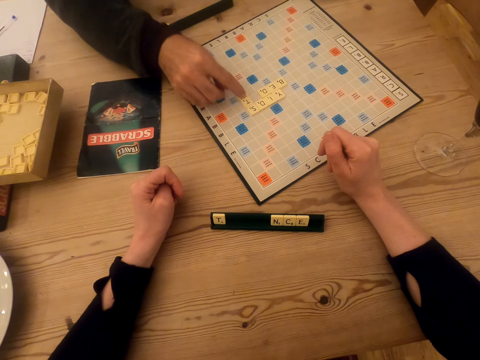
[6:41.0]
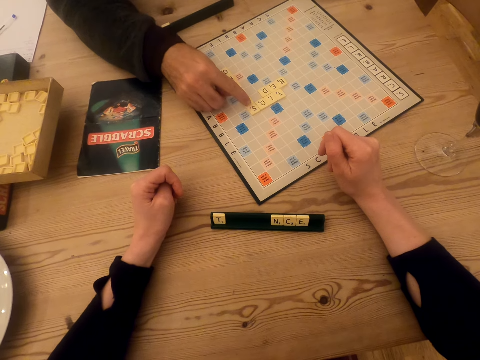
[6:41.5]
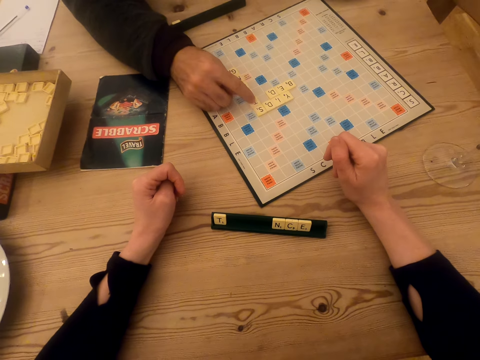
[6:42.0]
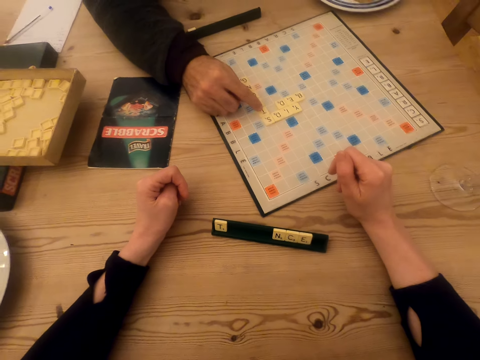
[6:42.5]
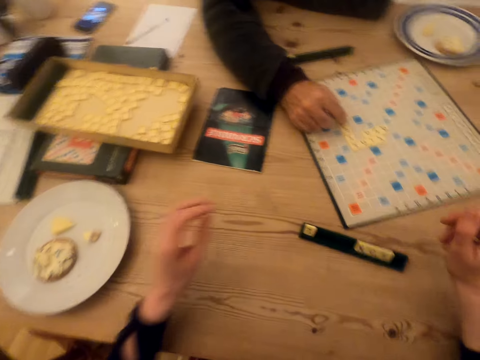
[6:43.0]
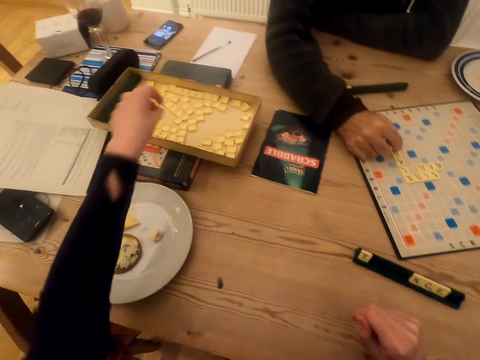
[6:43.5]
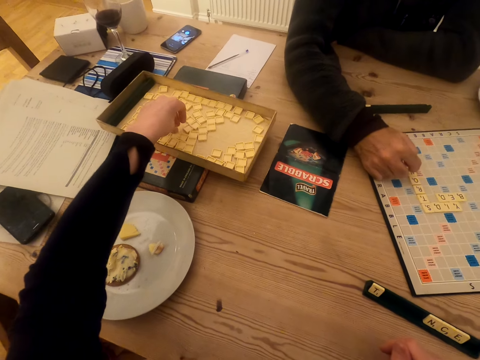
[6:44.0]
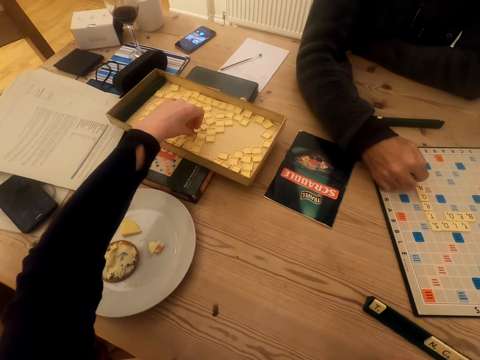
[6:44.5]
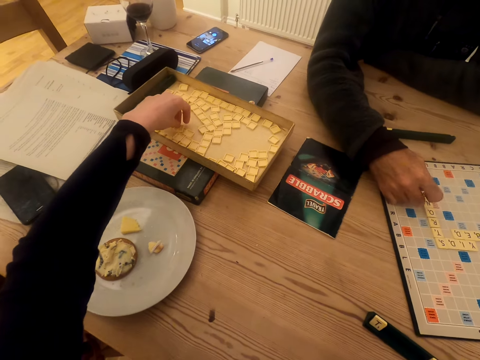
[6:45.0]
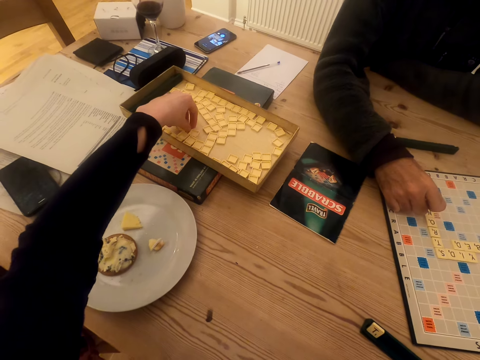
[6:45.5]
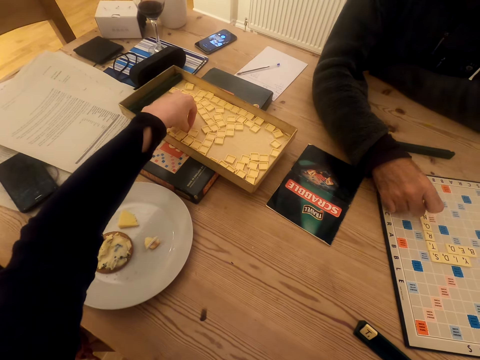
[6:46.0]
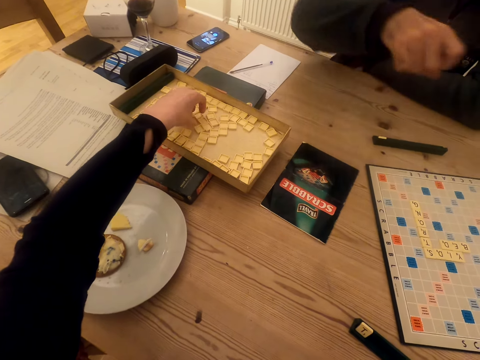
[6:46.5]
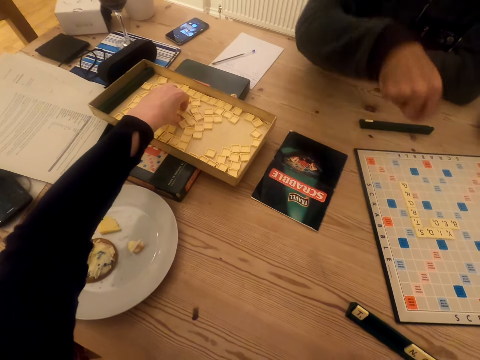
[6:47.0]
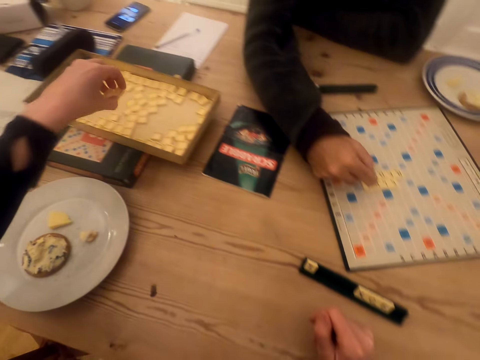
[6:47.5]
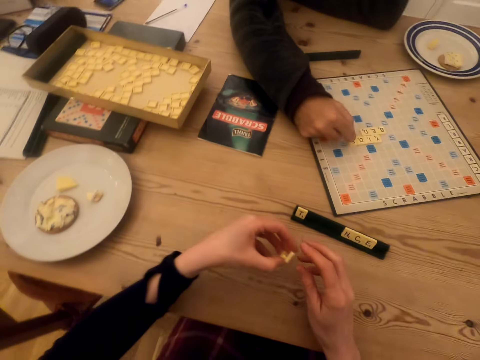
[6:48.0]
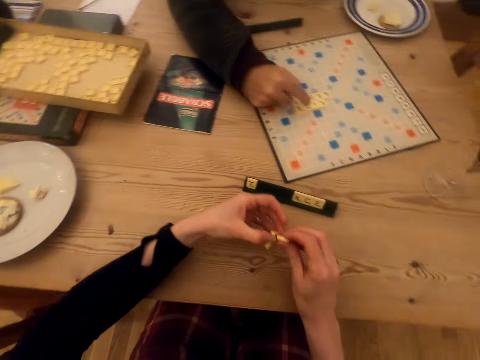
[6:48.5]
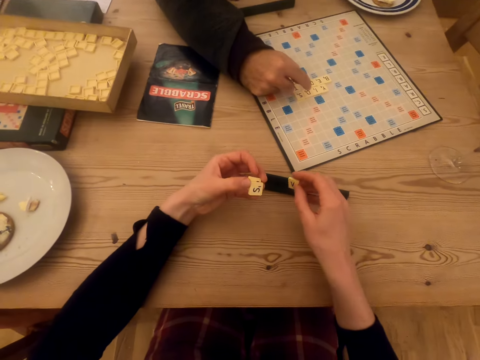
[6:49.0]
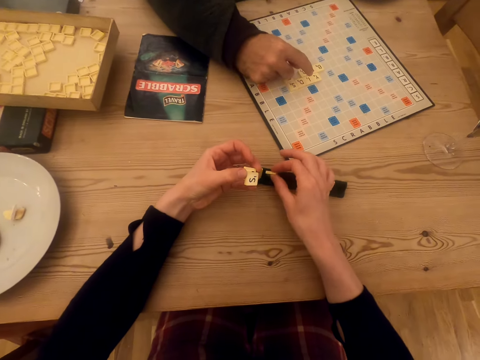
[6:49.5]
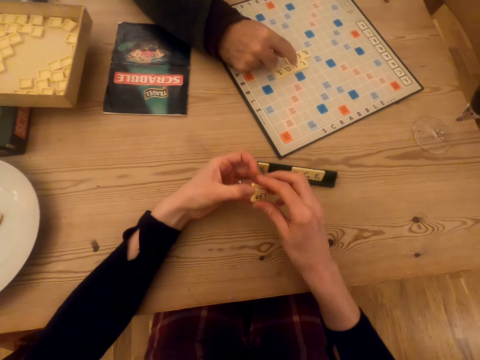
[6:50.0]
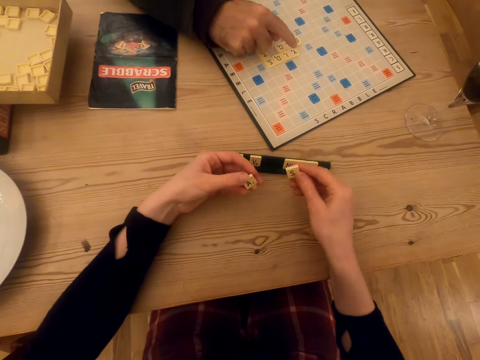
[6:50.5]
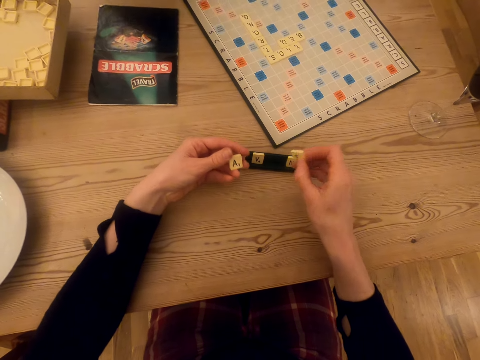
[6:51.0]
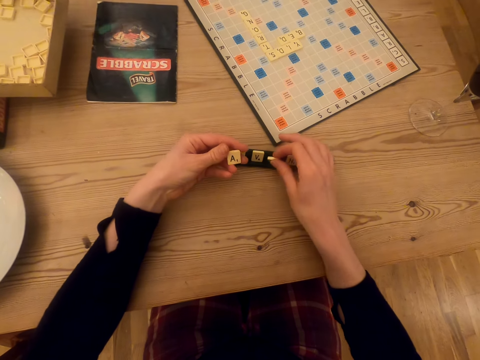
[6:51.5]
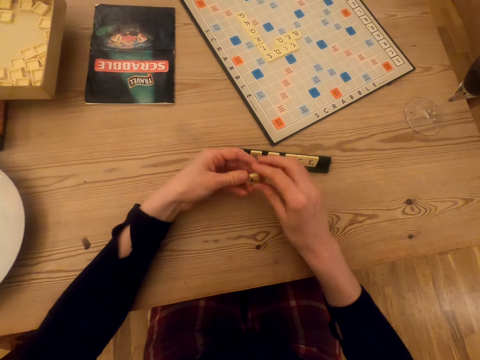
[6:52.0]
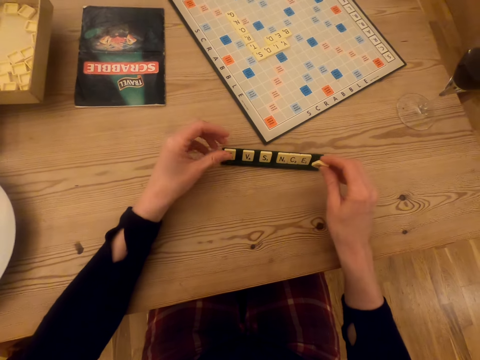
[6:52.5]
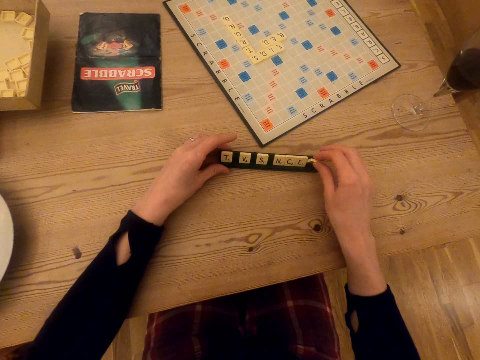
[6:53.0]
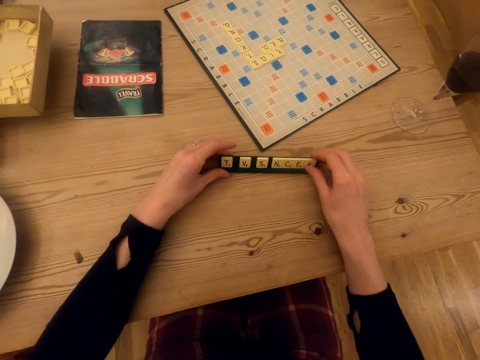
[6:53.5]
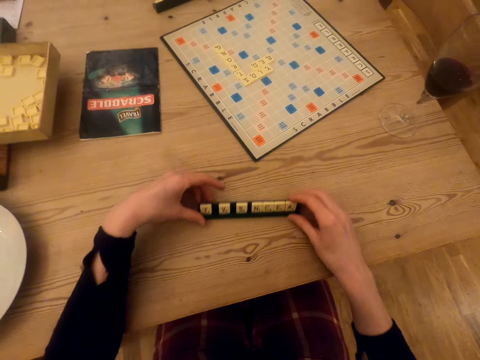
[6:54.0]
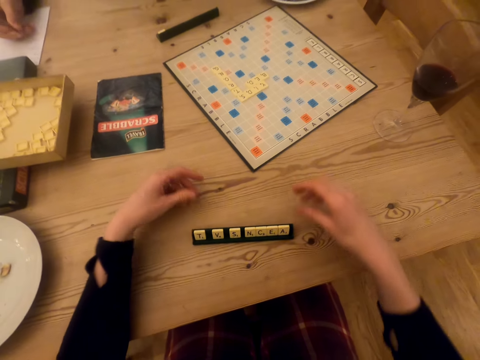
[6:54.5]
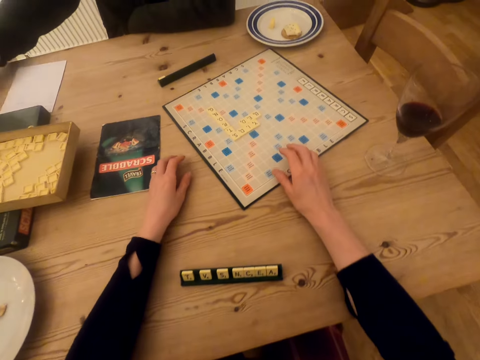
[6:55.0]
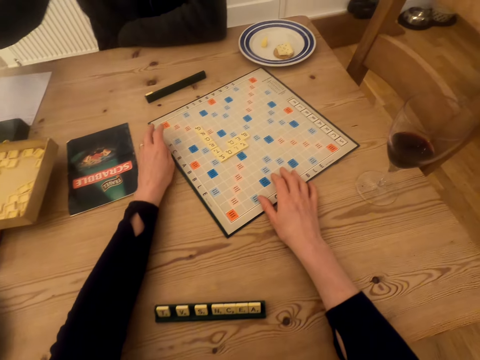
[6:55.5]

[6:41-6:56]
The man counts the scrabble tiles. The camera wearer picks up scrabble tiles. They pick up a scrabble tile with the right hand and put the scrabble tile in the tile holder. They pick up a scrabble tile with the right hand and put the scrabble tile in the tile holder. They pick up a scrabble tile with the right hand, hold the tile holder, and put the scrabble tile in the tile holder. They move the tile holder on the table. The man writes on the paper. The camera wearer rotates the scrabble board. The man places the pen on the table.

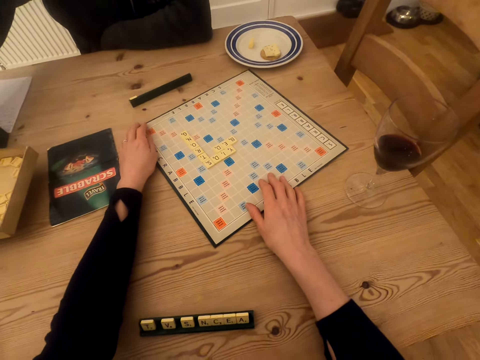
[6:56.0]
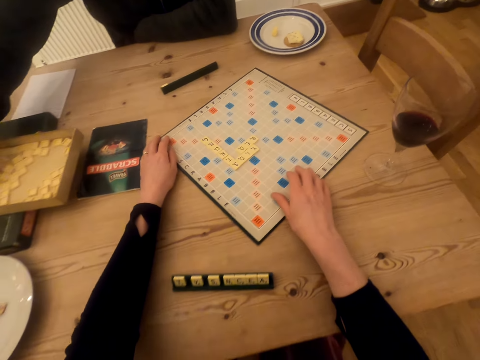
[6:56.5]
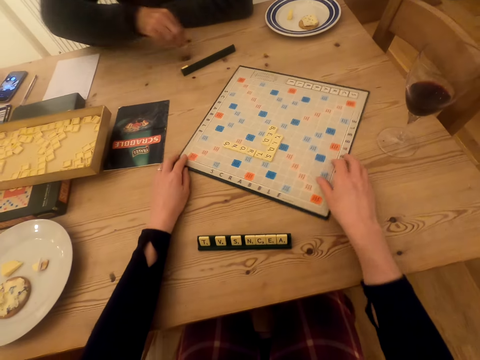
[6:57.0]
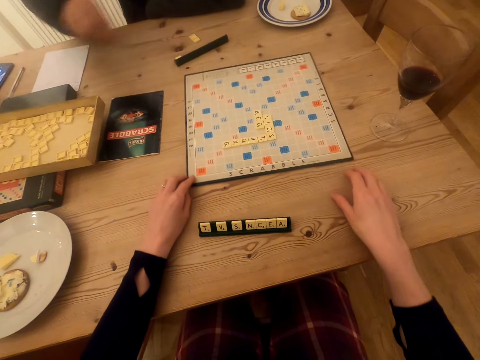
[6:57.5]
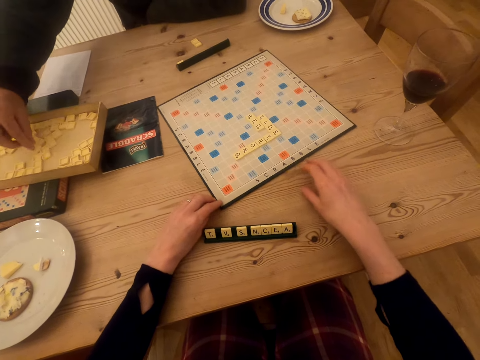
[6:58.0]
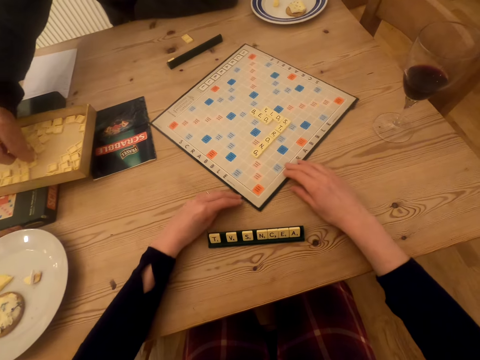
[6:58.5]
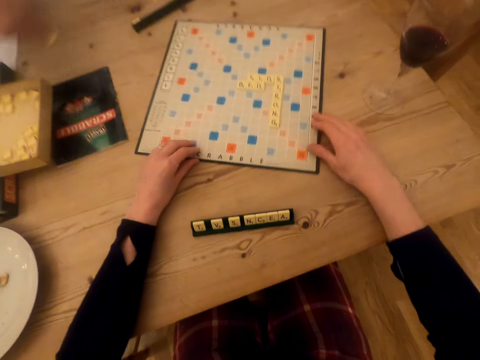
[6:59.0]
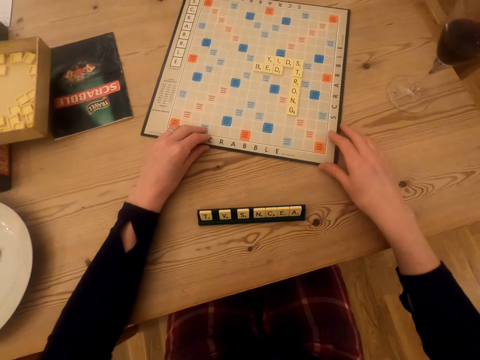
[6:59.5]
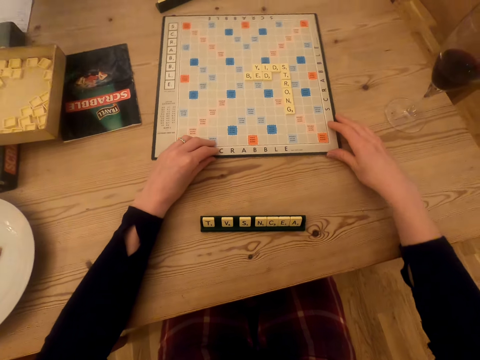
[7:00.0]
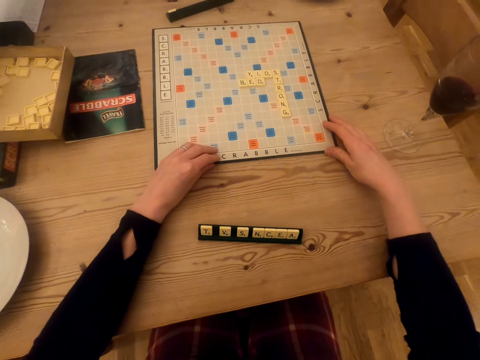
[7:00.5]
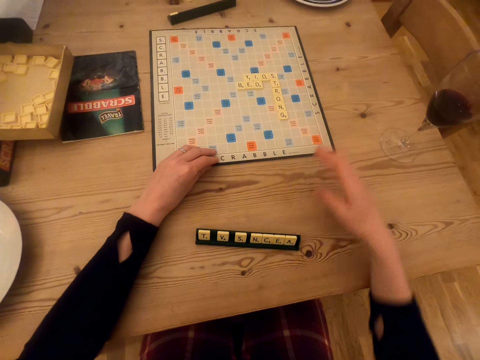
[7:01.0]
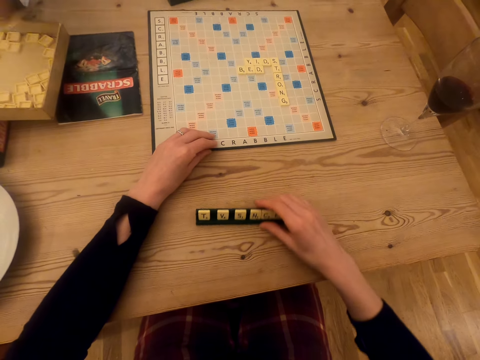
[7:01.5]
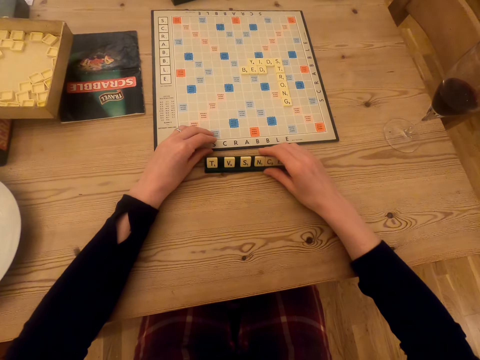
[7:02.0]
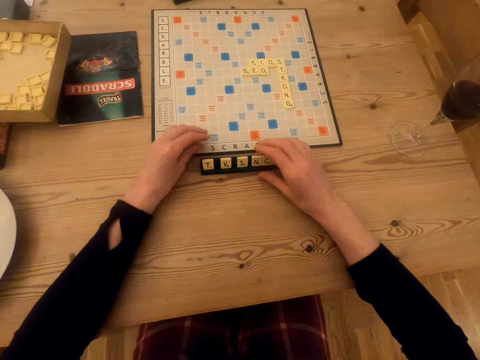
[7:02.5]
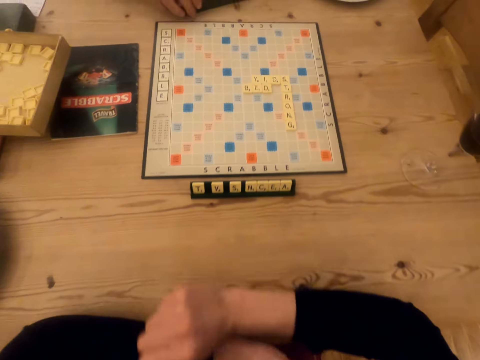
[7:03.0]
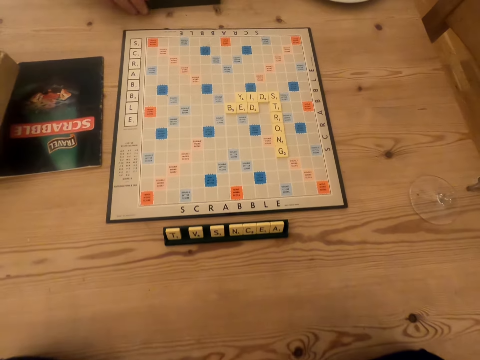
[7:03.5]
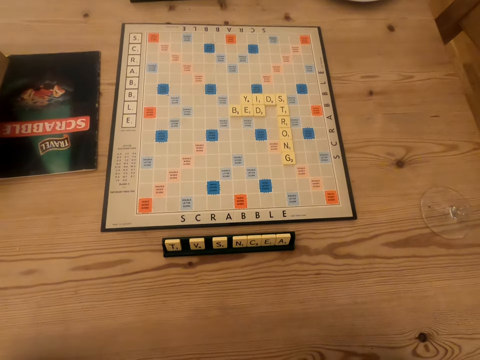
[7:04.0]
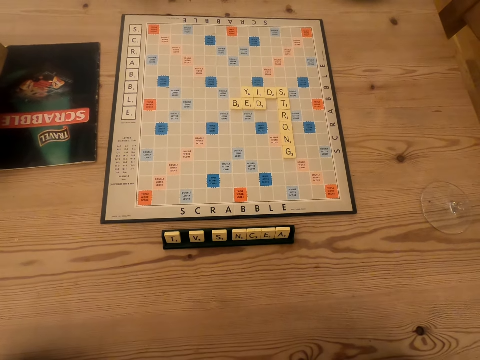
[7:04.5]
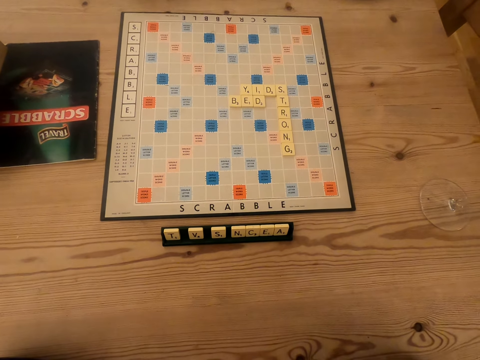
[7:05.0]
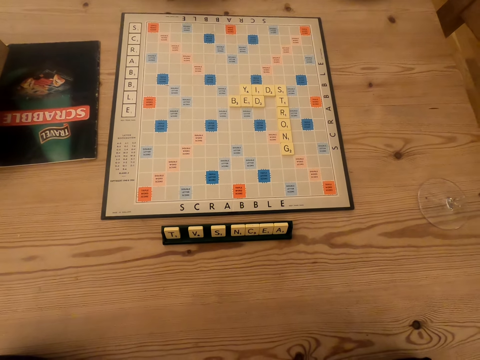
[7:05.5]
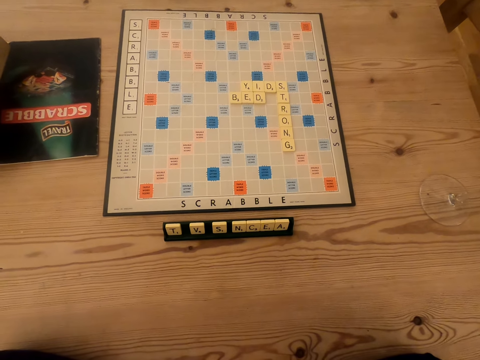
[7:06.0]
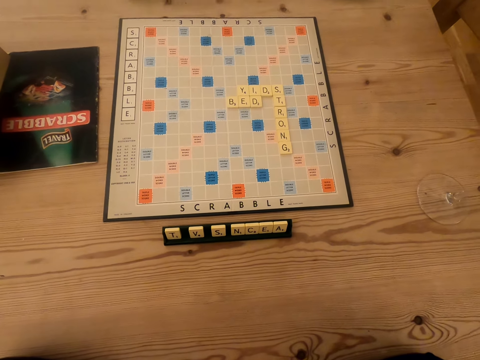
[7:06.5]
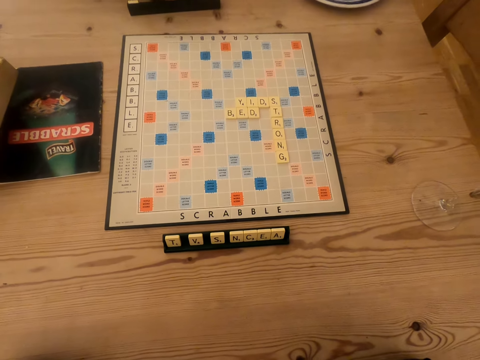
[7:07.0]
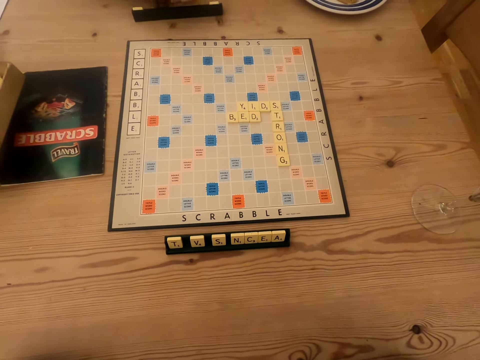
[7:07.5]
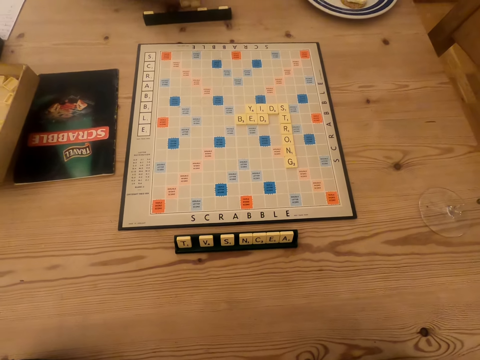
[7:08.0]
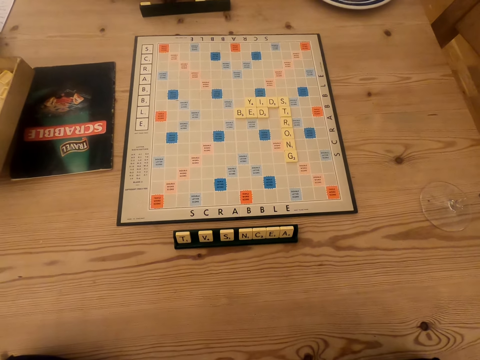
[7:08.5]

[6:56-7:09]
The camera wearer drags the game board. A man picks up a scrabble tile and places the scrabble tile on the table. The man picks up a scrabble tile. The camera wearer moves the tile holder on the table. They place hands on the table and fold the hands. The man moves the scrabble tile holder on the table. The man talks in the room and interacts with the camera wearer. The camera wearer stares at the scrabble board. The man puts a scrabble tile in the tile holder.
